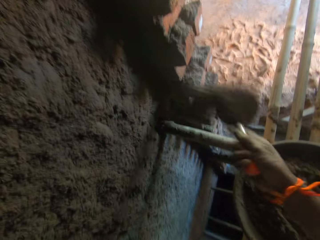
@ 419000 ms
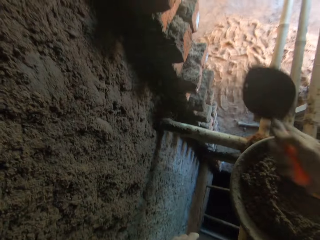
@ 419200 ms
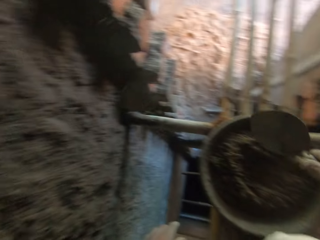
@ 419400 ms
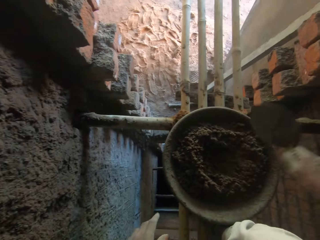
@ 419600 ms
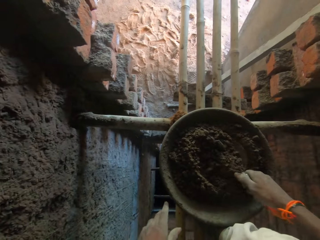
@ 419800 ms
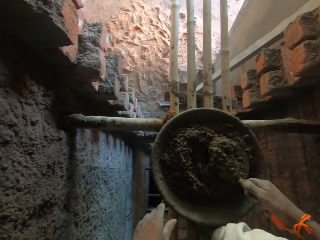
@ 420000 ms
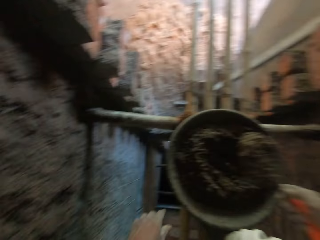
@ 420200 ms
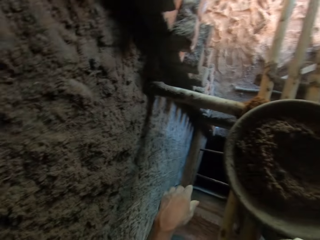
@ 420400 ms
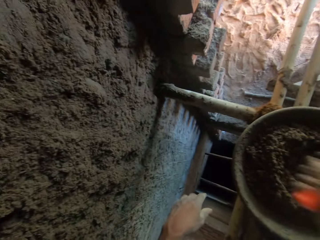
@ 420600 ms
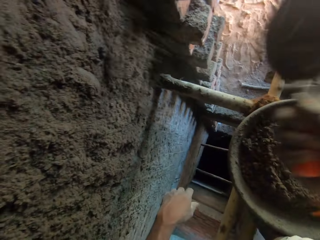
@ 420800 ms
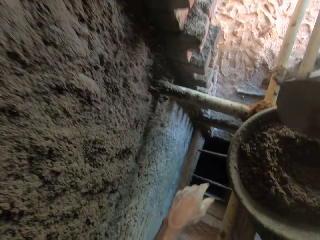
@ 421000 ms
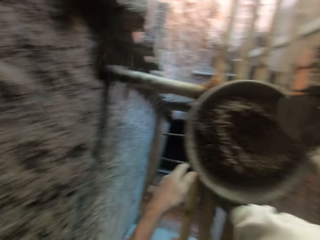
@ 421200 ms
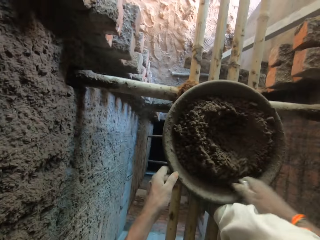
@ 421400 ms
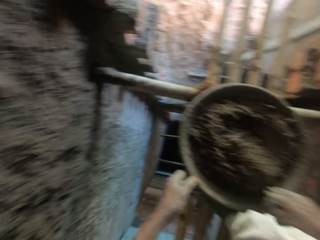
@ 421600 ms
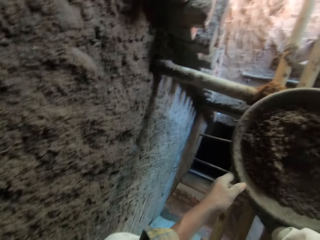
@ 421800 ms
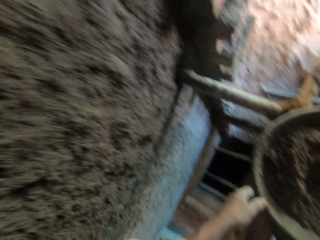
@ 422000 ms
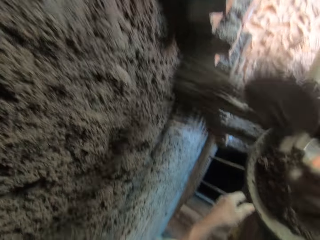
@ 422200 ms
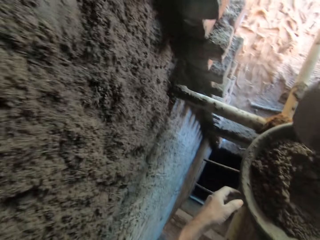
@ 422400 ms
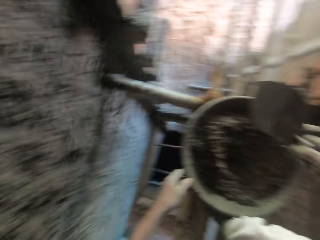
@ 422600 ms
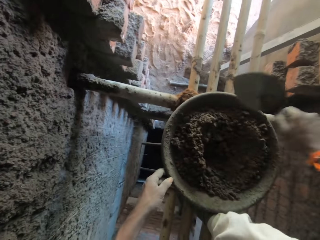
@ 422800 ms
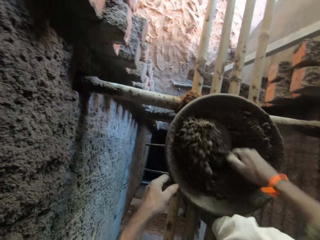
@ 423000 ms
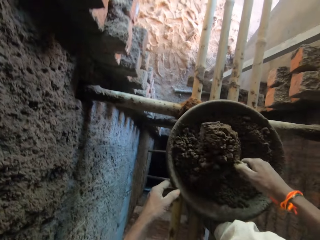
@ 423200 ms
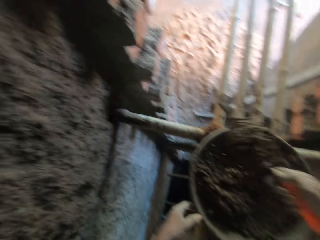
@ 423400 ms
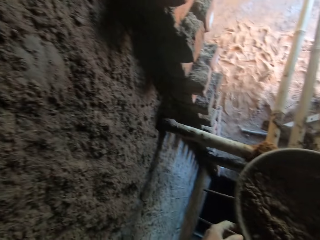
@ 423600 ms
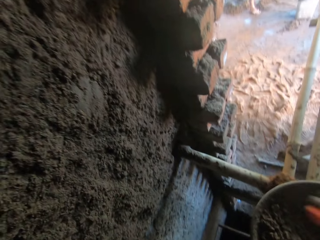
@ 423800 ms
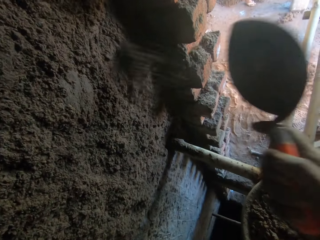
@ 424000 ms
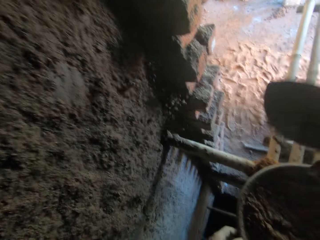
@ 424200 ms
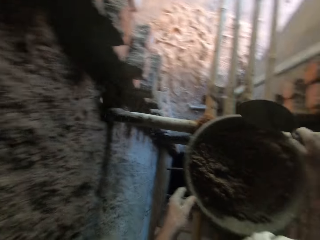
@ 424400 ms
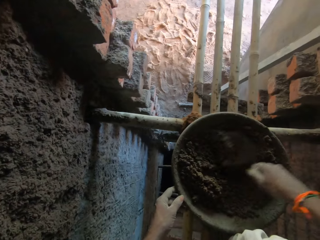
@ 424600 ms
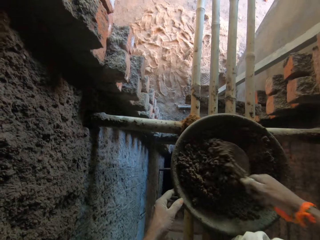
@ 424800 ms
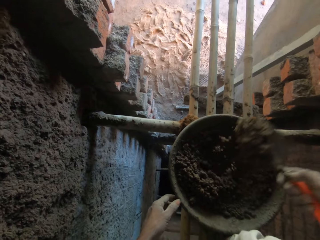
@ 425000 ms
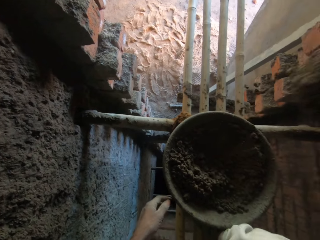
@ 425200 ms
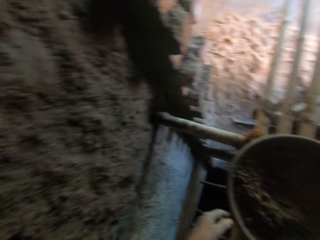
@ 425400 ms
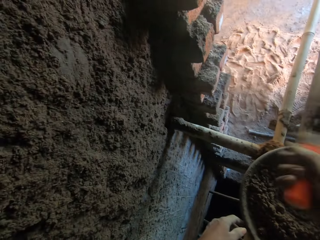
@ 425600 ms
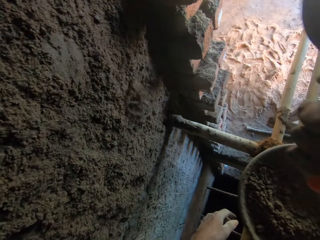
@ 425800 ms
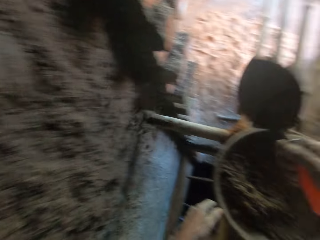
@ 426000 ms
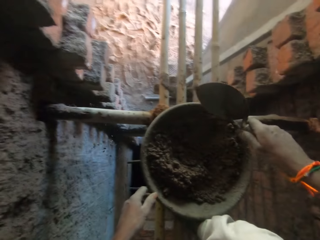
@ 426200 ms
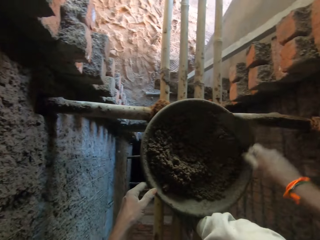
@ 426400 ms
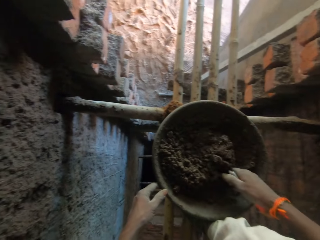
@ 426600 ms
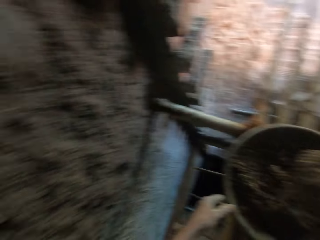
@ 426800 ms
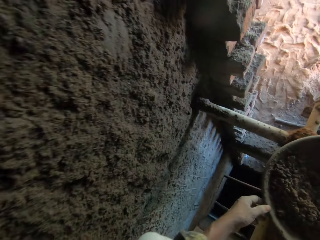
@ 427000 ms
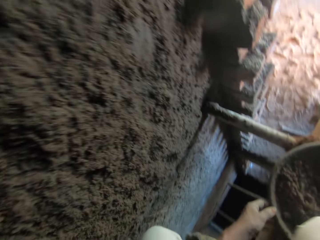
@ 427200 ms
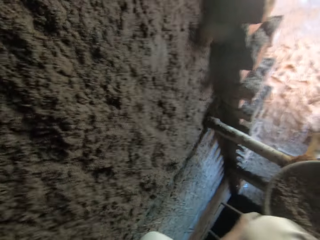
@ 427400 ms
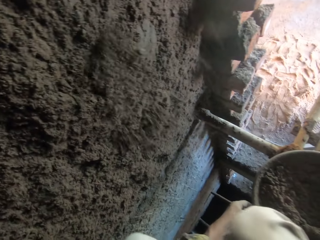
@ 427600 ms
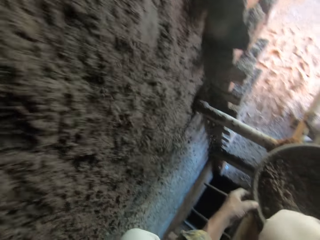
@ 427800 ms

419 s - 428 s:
The camera wearer throws the mortar on the wall of the building with the hand trowel in his right hand. He scoops mortar from the head pan in his left hand with the hand trowel in his right hand. He touches the head pan on the scaffold with his left hand. He throws the mortar on the wall of the building with the hand trowel in his right hand. He holds the head pan on the scaffold with his left hand. He scoops mortar from the head pan in his left hand with the hand trowel in his right hand. He throws the mortar on the wall of the building with the hand trowel in his right hand. He holds the head pan on the scaffold with his left hand. He scoops mortar from the head pan in his left hand with the hand trowel in his right hand. He throws the mortar on the wall of the building with the hand trowel in his right hand. He holds the head pan on the scaffold with his left hand. He scoops mortar from the head pan in his left hand with the hand trowel in his right hand. He throws the mortar on the wall of the building with the hand trowel in his right hand. He holds the head pan on the scaffold with his left hand. He scoops mortar from the head pan in his left hand with the hand trowel in his right hand. He throws the mortar on the wall of the building with the hand trowel in his right hand.

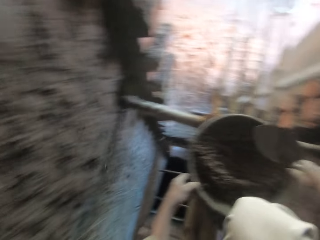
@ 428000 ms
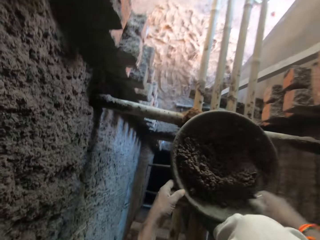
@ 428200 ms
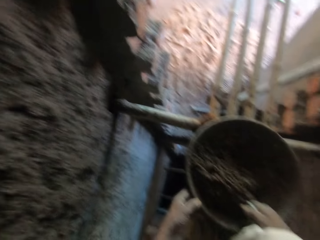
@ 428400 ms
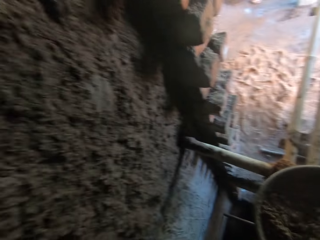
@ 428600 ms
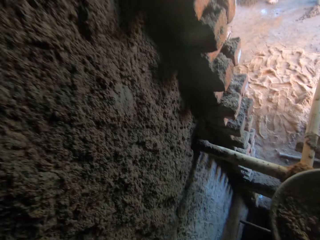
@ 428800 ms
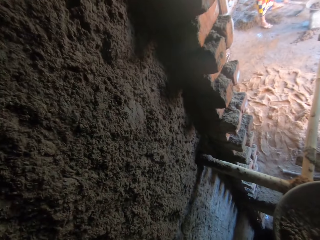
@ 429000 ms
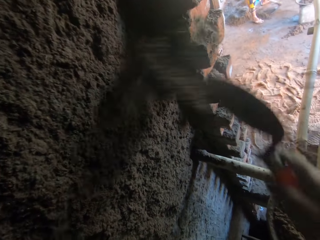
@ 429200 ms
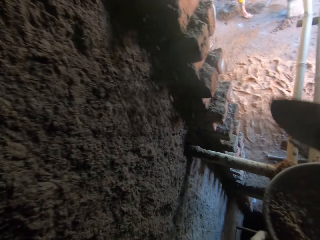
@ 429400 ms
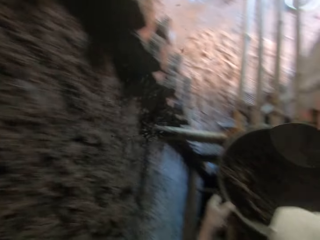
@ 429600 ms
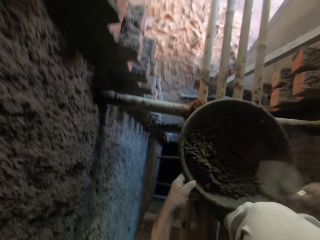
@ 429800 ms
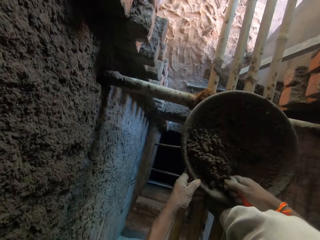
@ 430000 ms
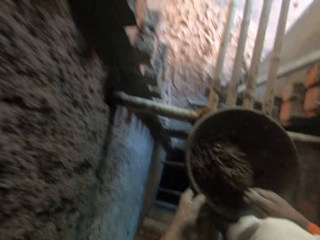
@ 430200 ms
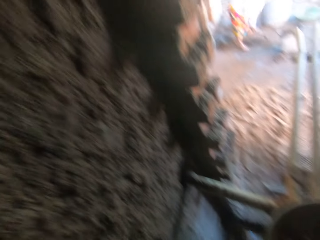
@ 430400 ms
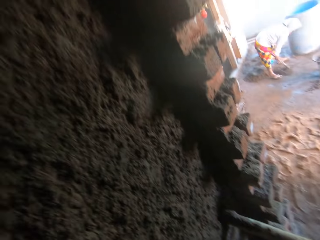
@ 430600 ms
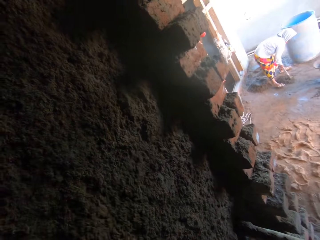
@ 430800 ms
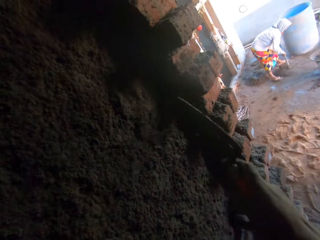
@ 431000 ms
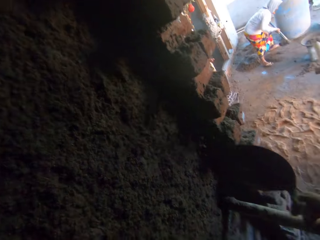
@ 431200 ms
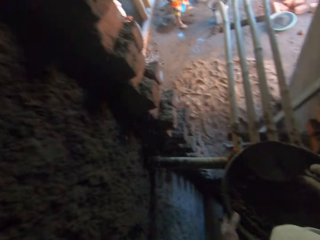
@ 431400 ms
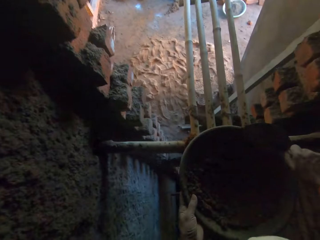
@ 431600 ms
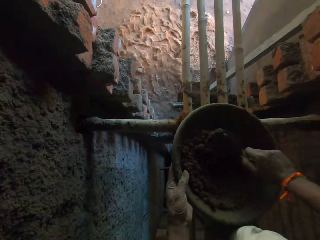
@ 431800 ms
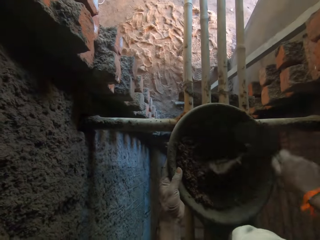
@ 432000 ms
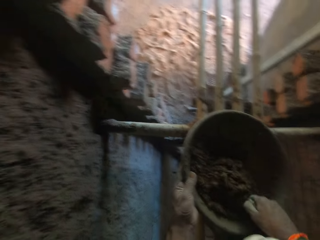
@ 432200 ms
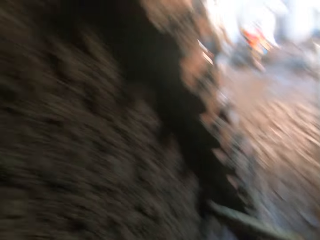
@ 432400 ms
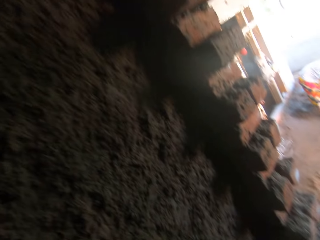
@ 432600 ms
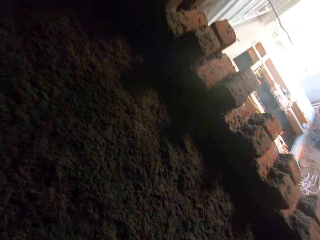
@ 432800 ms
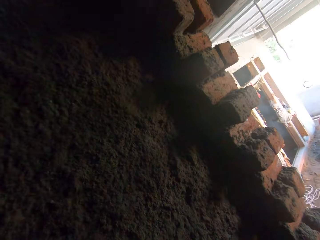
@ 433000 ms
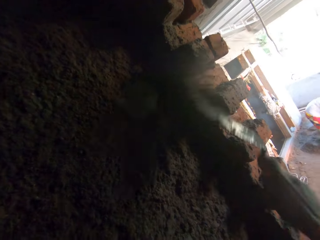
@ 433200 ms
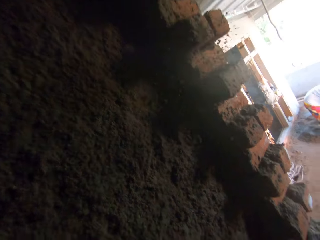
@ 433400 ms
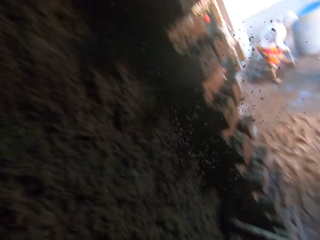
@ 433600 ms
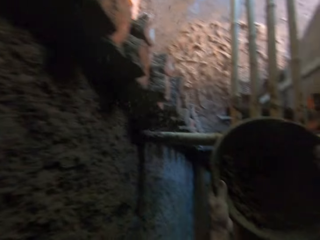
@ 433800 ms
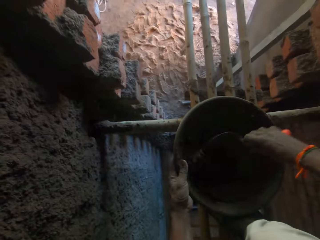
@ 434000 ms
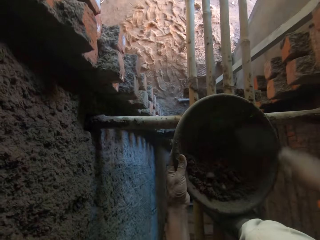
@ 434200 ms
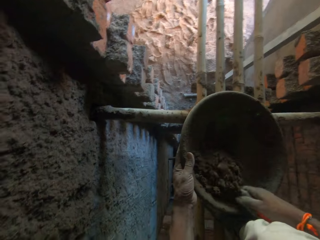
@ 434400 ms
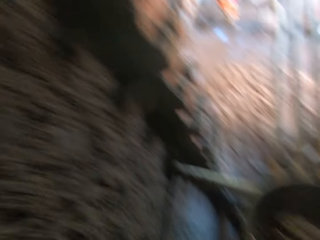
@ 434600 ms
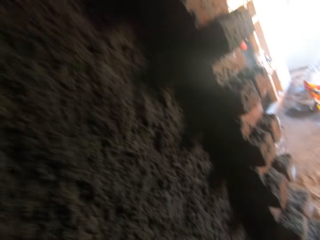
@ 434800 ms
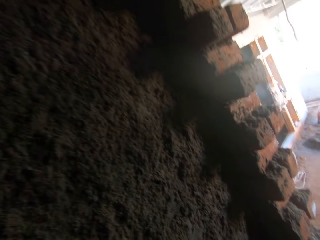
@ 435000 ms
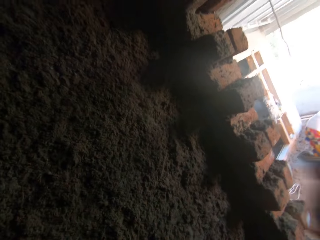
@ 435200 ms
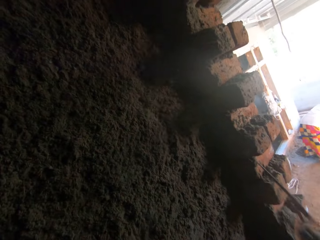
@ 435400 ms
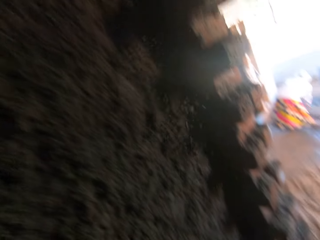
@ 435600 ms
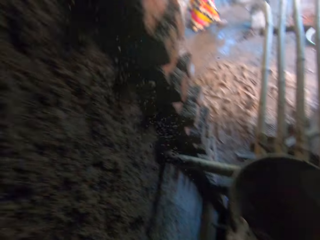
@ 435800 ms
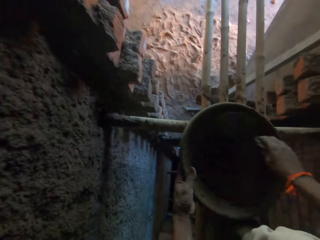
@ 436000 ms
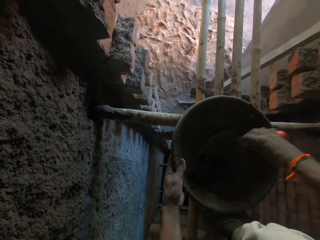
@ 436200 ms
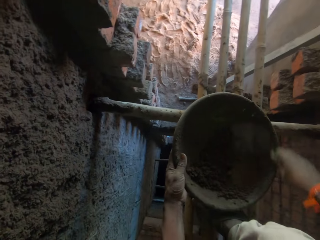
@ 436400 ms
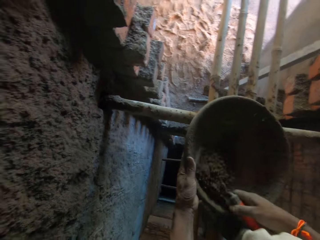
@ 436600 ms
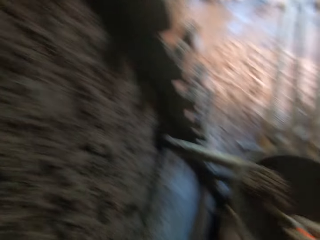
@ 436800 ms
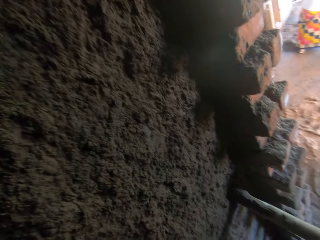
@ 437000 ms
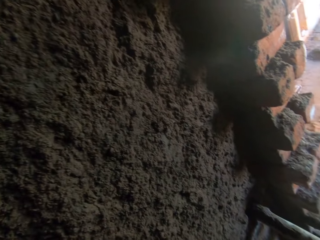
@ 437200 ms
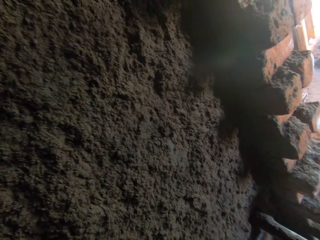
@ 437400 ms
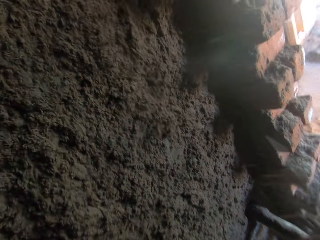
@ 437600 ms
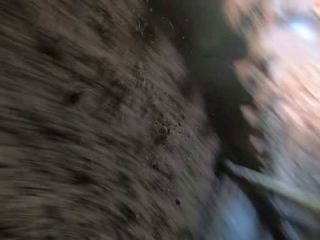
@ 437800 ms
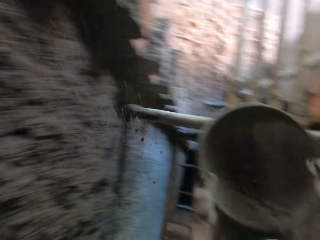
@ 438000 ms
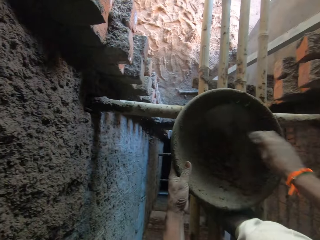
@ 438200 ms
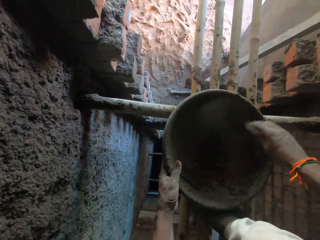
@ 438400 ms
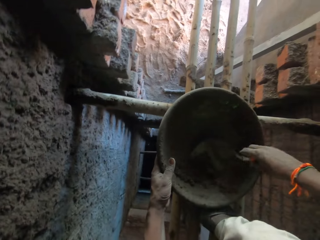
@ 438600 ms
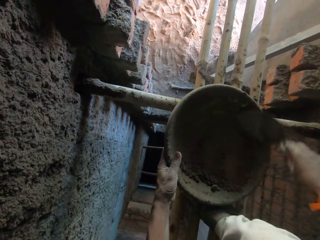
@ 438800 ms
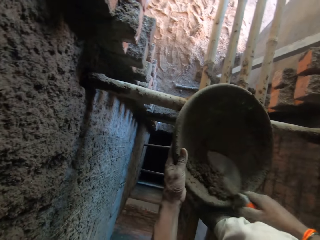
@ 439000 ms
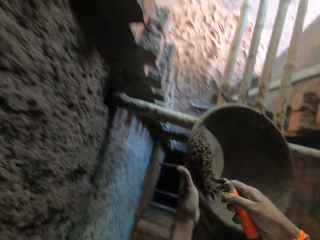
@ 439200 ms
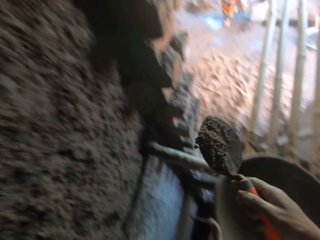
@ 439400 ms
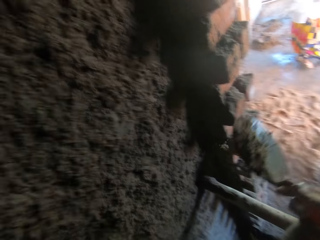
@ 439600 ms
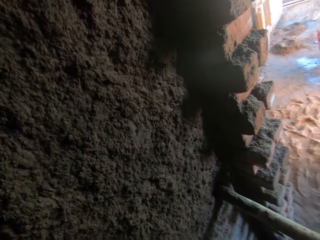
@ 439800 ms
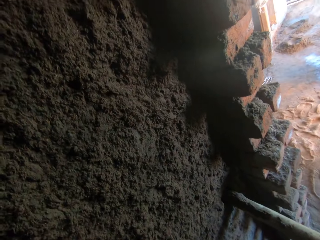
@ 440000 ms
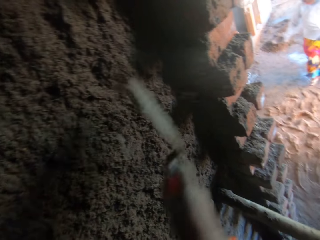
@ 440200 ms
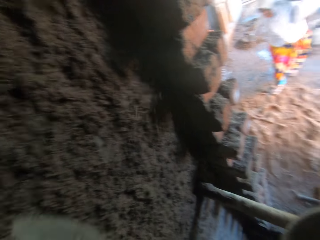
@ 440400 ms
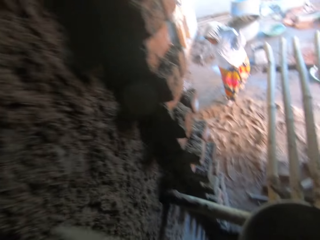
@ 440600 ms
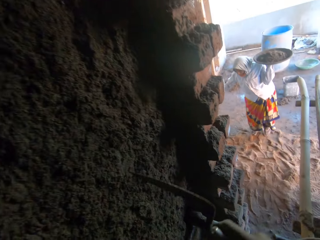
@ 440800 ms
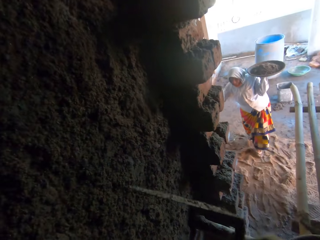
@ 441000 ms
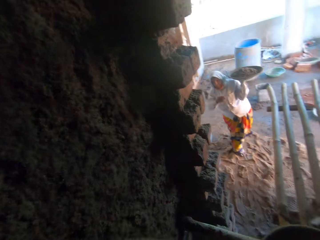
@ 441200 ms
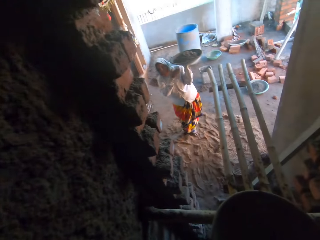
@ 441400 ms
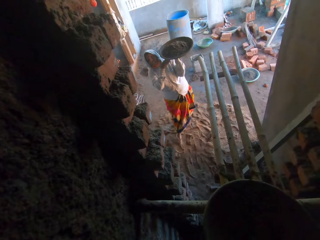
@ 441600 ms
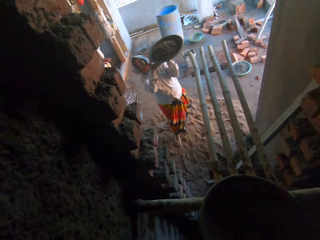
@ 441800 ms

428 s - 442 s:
The camera wearer scoops mortar from the head pan in his left hand with the hand trowel in his right hand. The woman gathers mortar on the floor with a hoe in her hands. The camera wearer throws the mortar on the wall of the building with the hand trowel in his right hand. He scoops mortar from the head pan in his left hand with the hand trowel in his right hand. He throws the mortar on the wall of the building with the hand trowel in his right hand. He gathers some mortar in the head pan in his left hand with the hand trowel in his right hand. He scoops mortar from the head pan in his left hand with the hand trowel in his right hand. He throws the mortar on the wall of the building with the hand trowel in his right hand. He gathers some mortar in the head pan in his left hand with the hand trowel in his right hand. He scoops mortar from the head pan in his left hand with the hand trowel in his right hand. He throws the mortar on the wall of the building with the hand trowel in his right hand. He gathers some mortar in the head pan in his left hand with the hand trowel in his right hand. He scoops mortar from the head pan in his left hand with the hand trowel in his right hand. He throws the mortar on the wall of the building with the hand trowel in his right hand. He gathers some mortar in the head pan in his left hand with the hand trowel in his right hand. He scoops mortar from the head pan in his left hand with the hand trowel in his right hand. He throws the mortar on the wall of the building with the hand trowel in his right hand. The woman holds the head pan with both hands.
